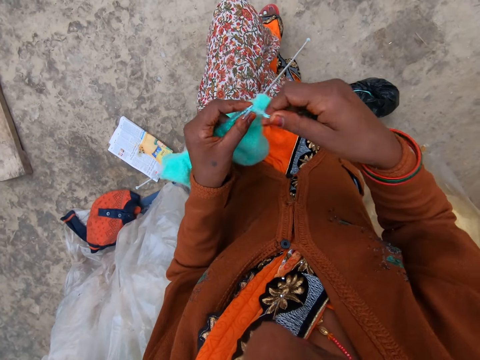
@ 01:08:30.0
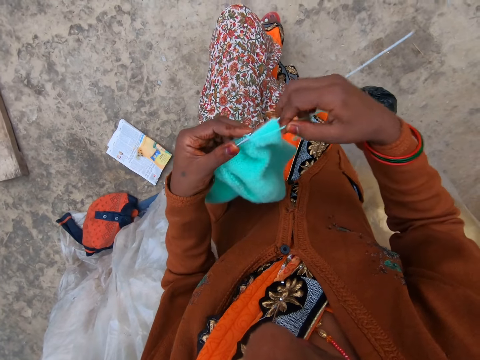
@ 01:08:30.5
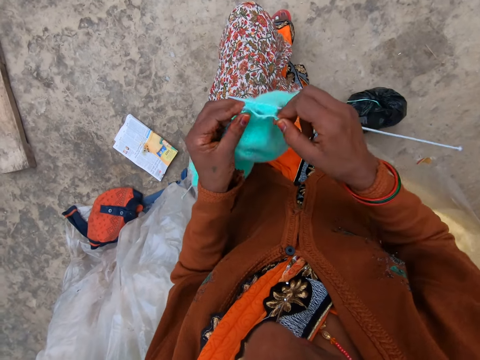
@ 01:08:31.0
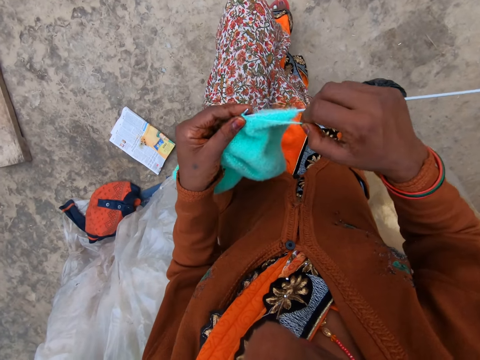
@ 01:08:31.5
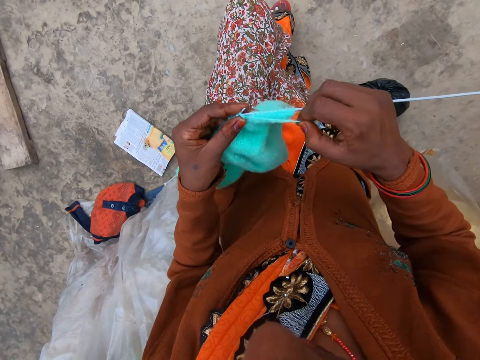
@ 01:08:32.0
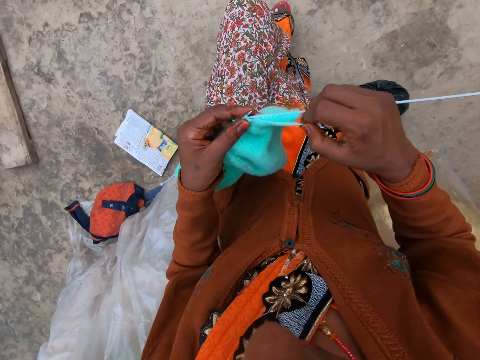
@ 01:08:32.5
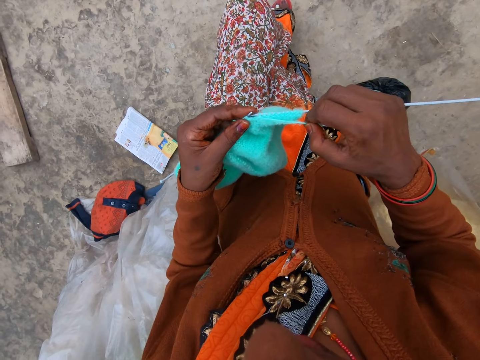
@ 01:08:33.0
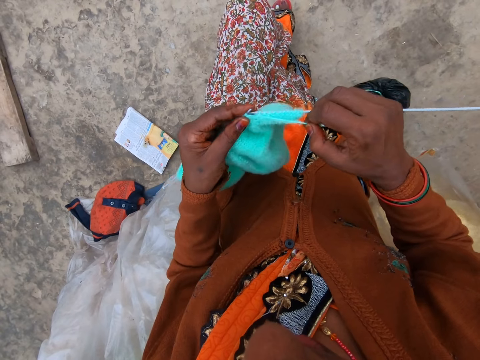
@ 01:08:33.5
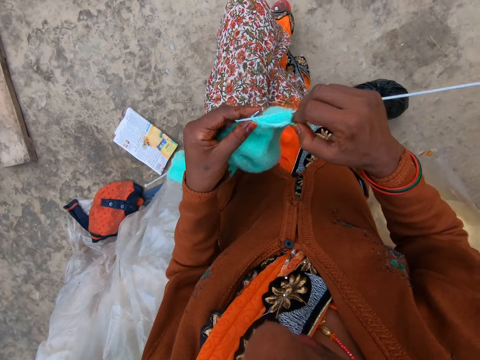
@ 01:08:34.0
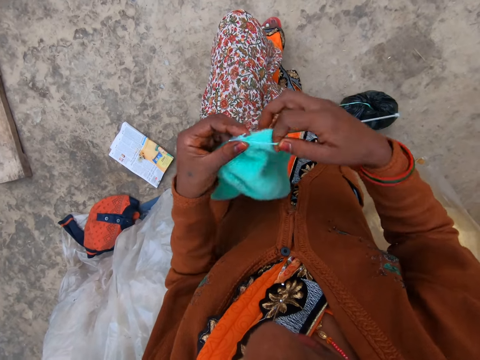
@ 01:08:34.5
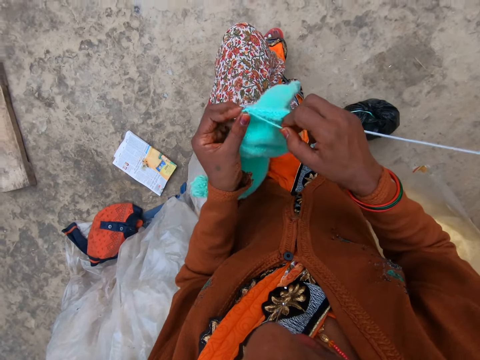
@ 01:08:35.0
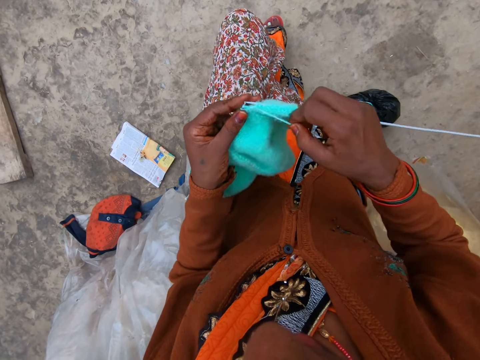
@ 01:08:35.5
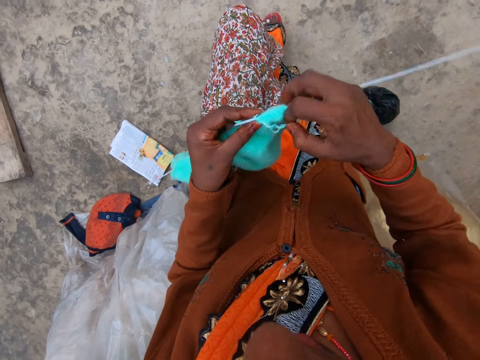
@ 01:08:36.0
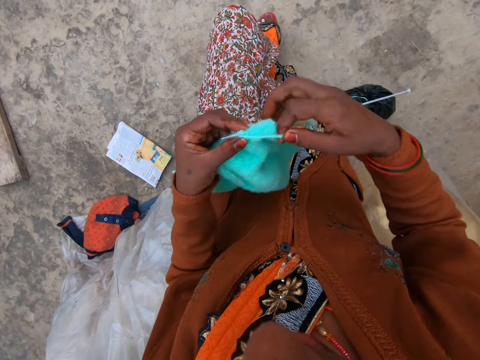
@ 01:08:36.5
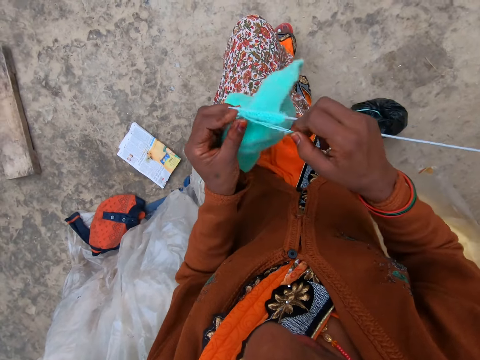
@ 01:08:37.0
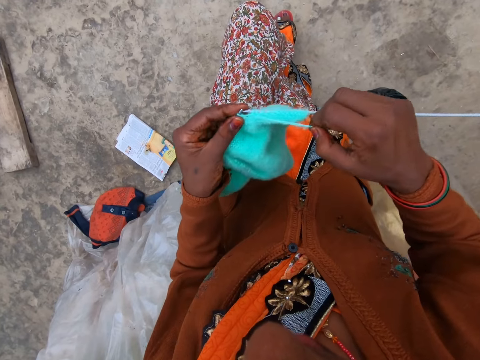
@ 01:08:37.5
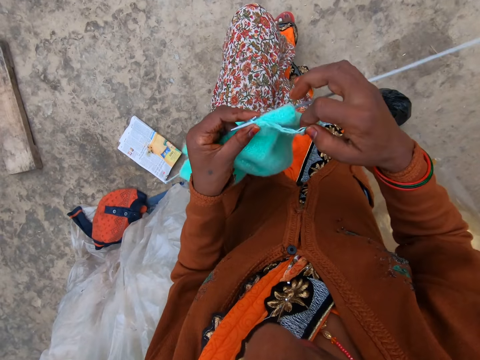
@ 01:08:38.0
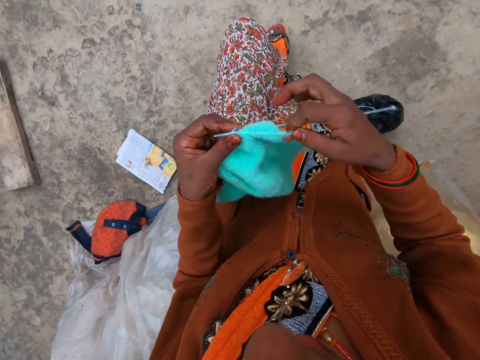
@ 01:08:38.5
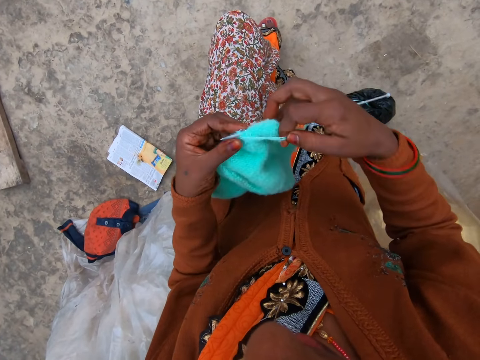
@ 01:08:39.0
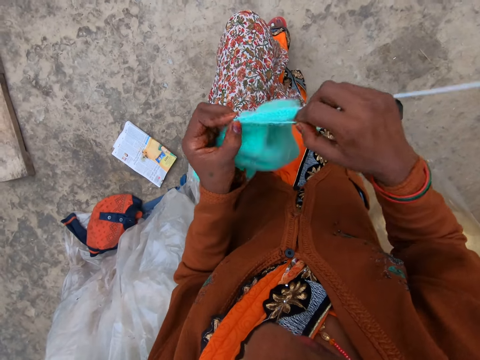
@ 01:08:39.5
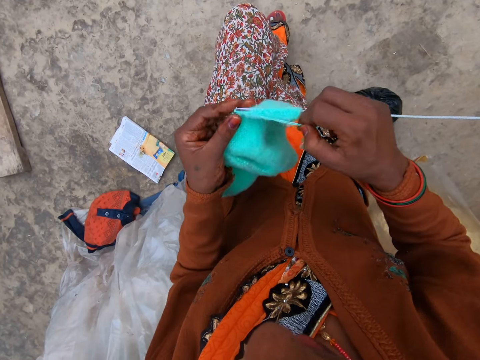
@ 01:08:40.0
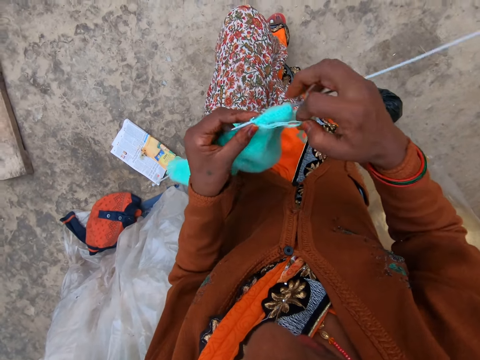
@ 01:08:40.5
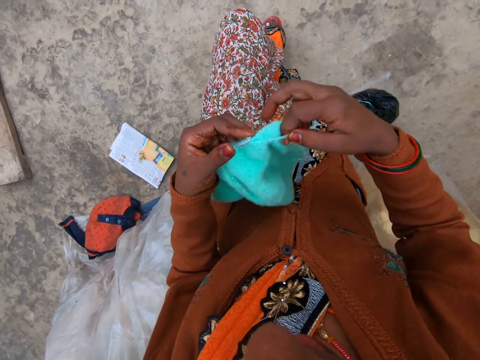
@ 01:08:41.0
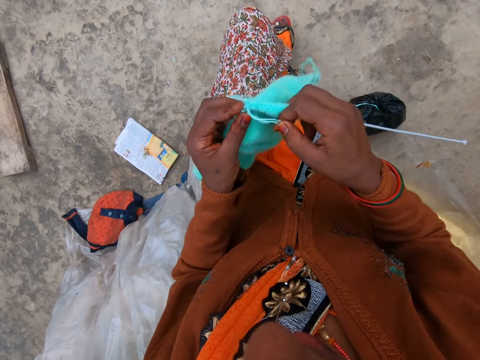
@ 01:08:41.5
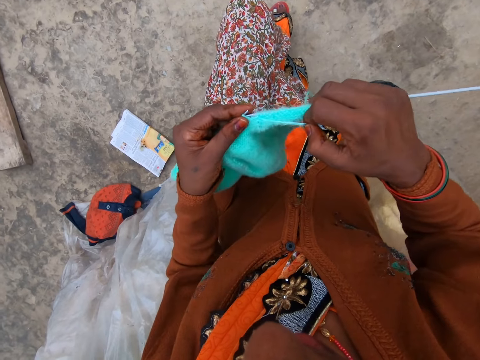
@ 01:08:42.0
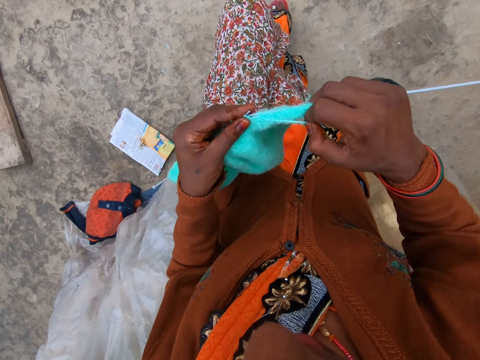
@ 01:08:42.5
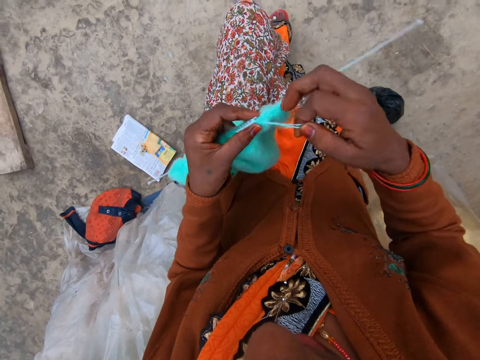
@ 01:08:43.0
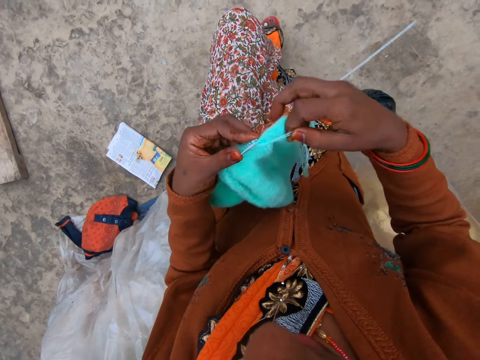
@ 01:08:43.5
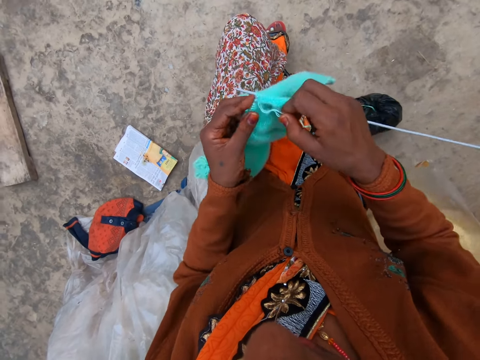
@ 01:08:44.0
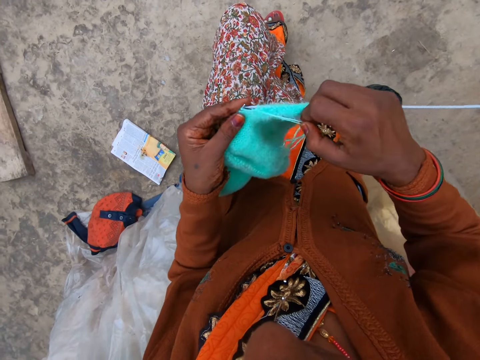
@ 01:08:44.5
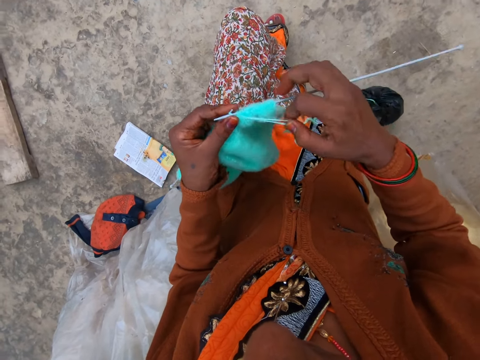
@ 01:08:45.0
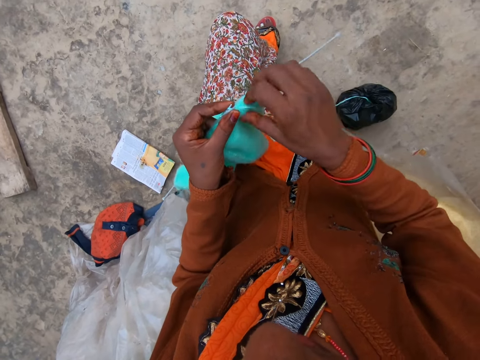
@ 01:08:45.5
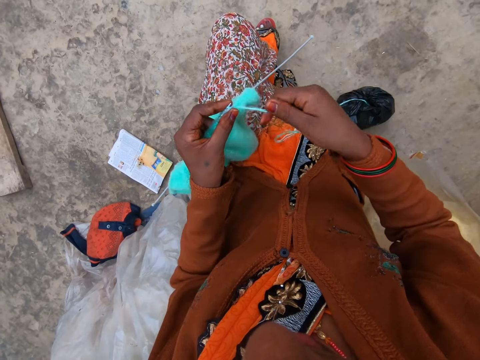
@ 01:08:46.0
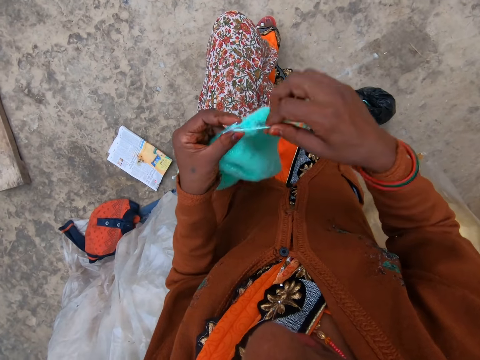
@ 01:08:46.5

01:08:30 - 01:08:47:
The camera wearer coils a knitting thread on a knitting needle. They knit a piece of fabric with the knitting needle. They coil the knitting thread on the knitting needle. They knit the piece of fabric with the knitting needle. They coil the knitting thread on the knitting needle. They knit the piece of fabric with the knitting needle. They coil the knitting thread on the knitting needle. They knit the piece of fabric with the knitting needle. They coil the knitting thread on the knitting needle. They knit the piece of fabric with the knitting needle. They coil the knitting thread on the knitting needle. They knit the piece of fabric with the knitting needle. They coil the knitting thread on the knitting needle. They knit the piece of fabric with the knitting needle. They coil the knitting thread on the knitting needle.

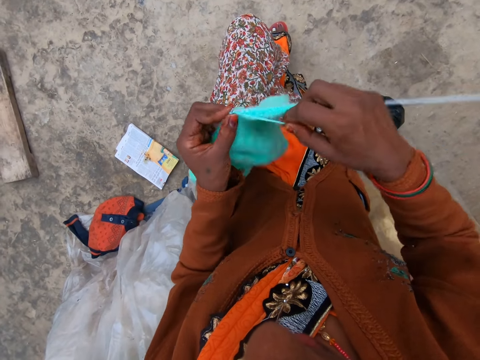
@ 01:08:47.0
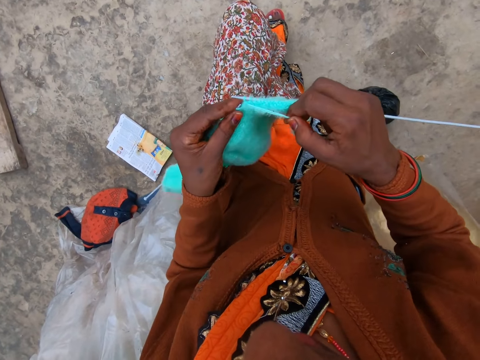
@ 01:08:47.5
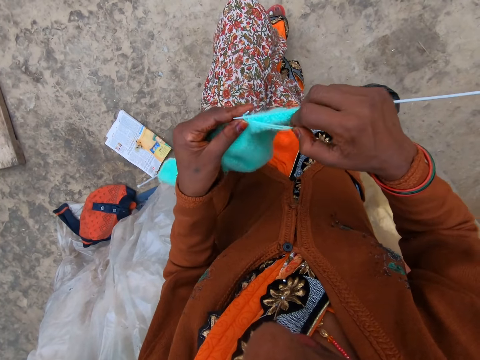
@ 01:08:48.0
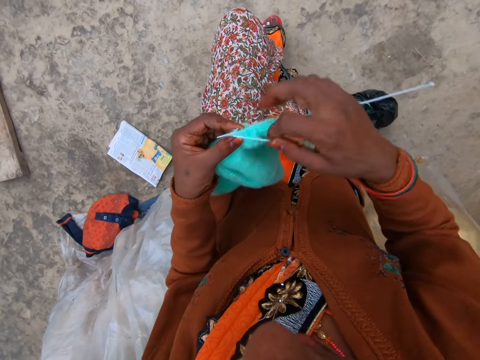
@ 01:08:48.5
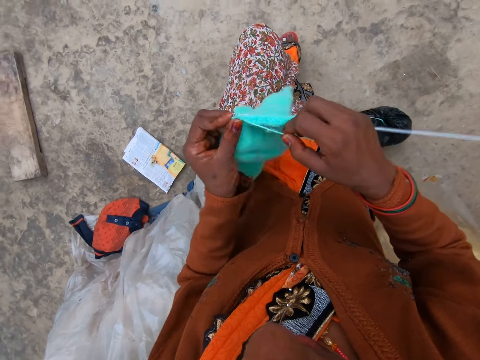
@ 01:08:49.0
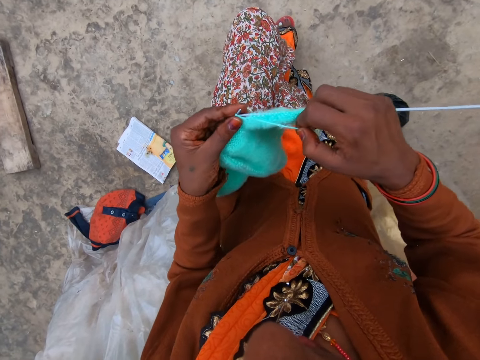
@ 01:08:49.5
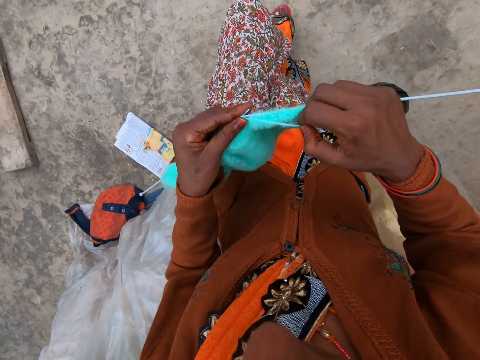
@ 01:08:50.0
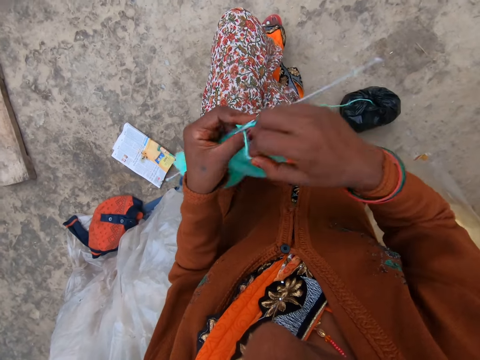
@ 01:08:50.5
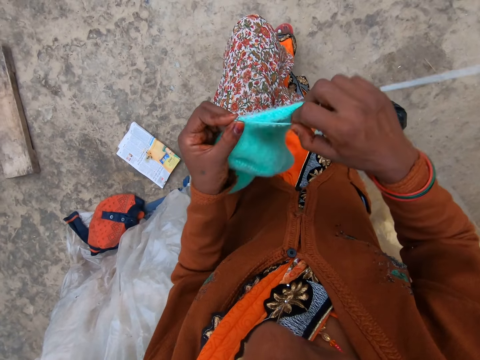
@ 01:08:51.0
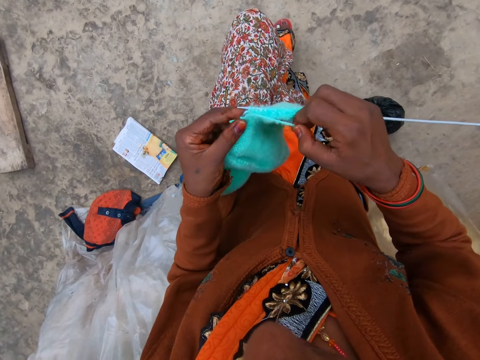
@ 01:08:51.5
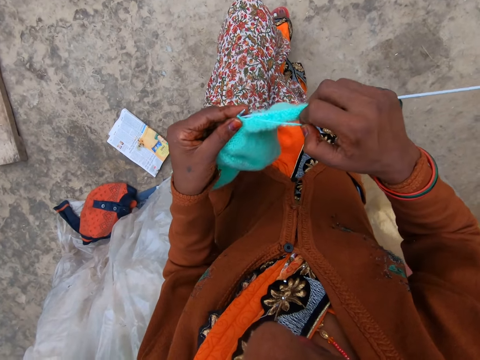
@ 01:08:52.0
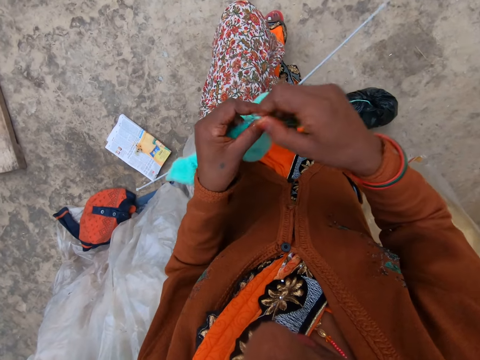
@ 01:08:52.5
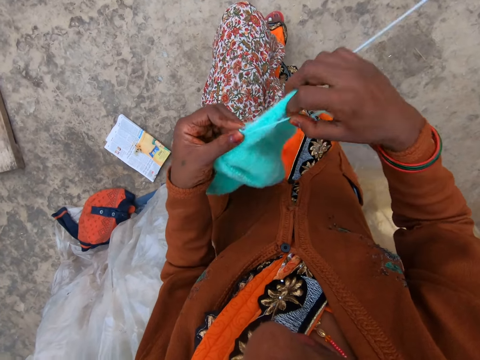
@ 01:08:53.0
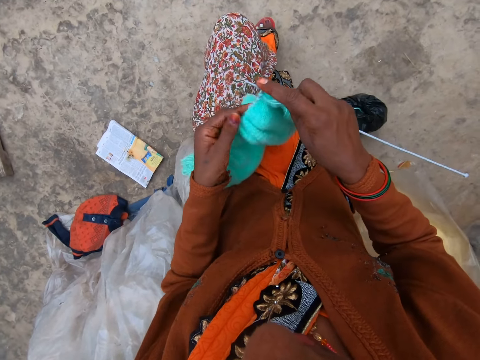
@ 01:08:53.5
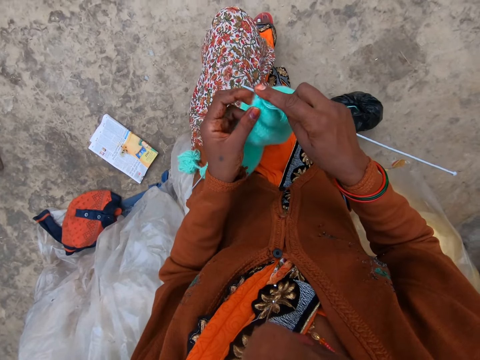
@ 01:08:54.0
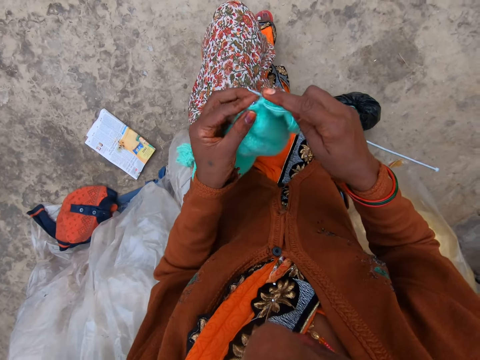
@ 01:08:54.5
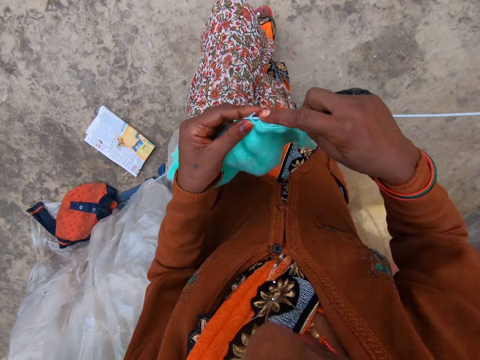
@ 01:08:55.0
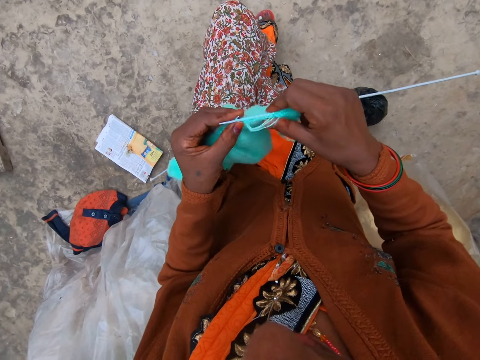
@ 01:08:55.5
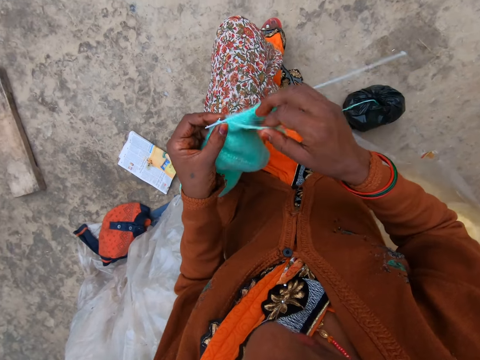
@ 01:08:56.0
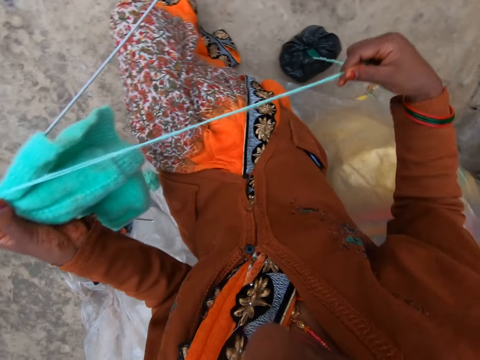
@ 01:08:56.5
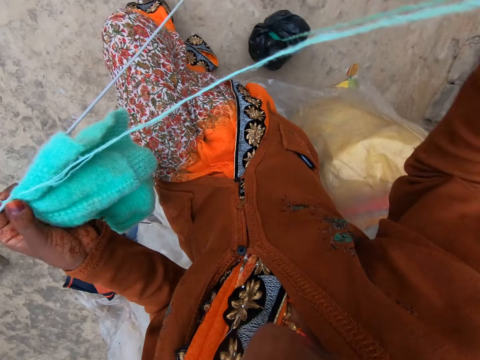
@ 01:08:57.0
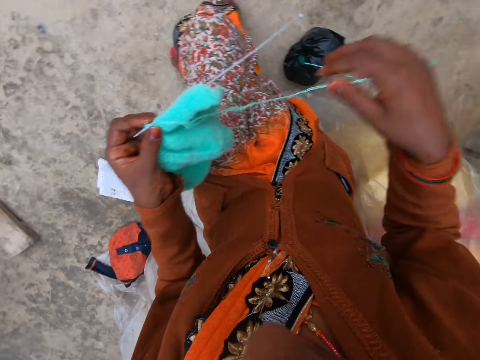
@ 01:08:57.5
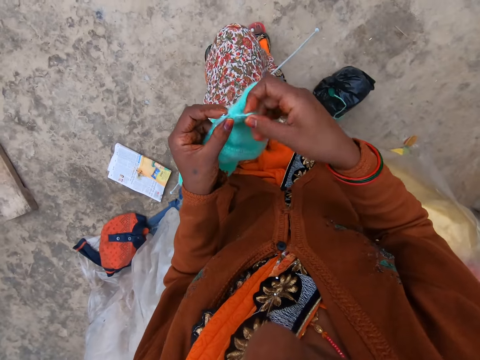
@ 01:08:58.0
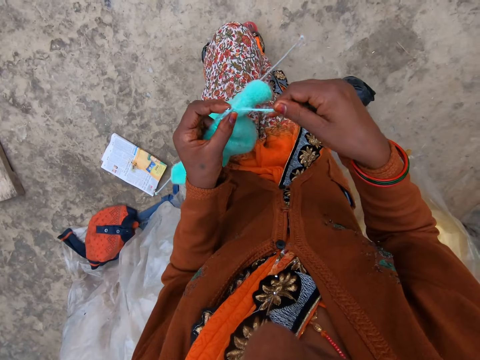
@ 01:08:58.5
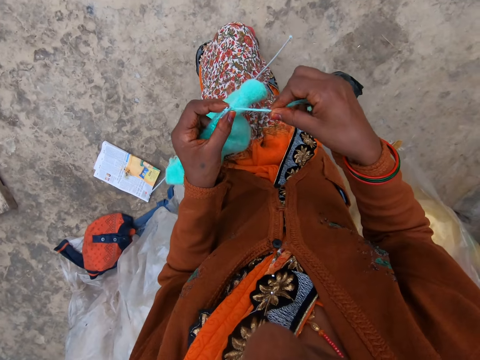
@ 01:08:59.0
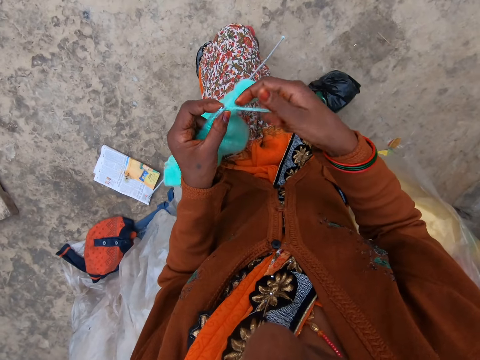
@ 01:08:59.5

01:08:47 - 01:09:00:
The camera wearer knits a piece of fabric with a knitting needle. She coils a knitting thread on the knitting needle. She knits the piece of fabric with the knitting needle. She coils the knitting thread on the knitting needle. She knits the piece of fabric with the knitting needle. She coils the knitting thread on the knitting needle. She knits the piece of fabric with the knitting needle. She straightens the knitting thread with her hand. She coils the knitting thread on the knitting needle.
